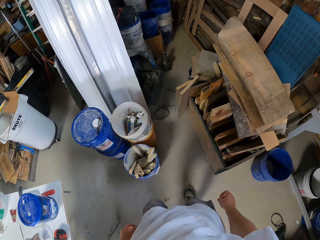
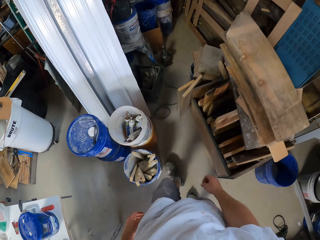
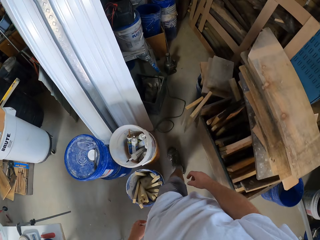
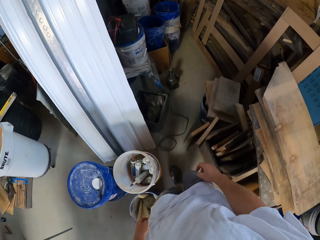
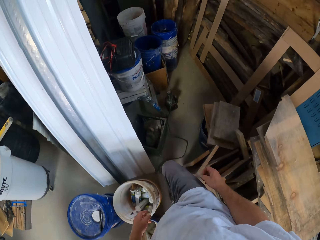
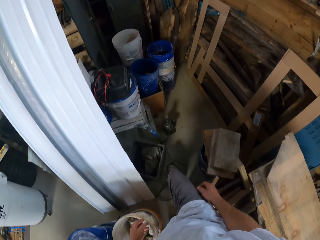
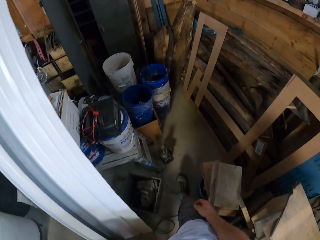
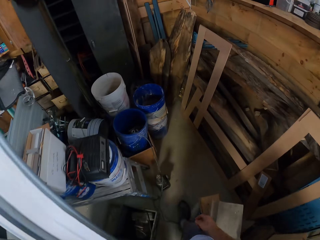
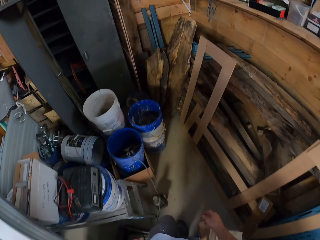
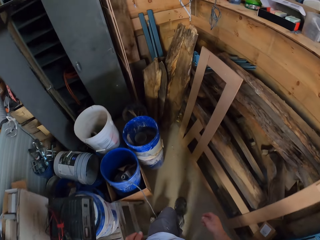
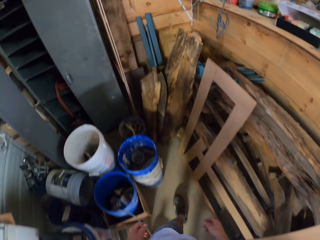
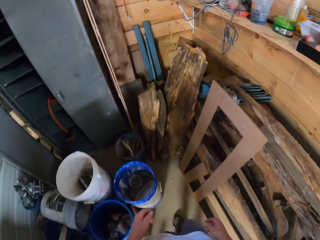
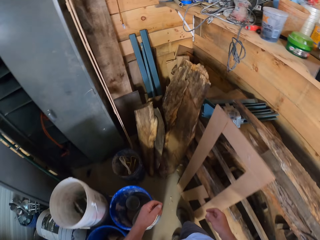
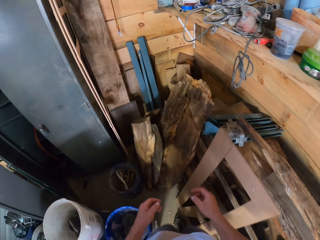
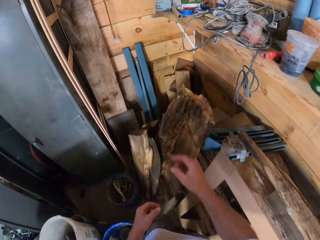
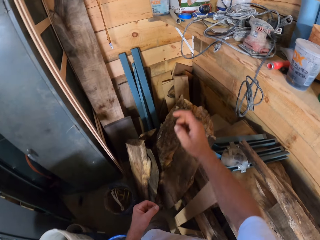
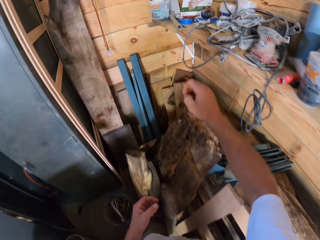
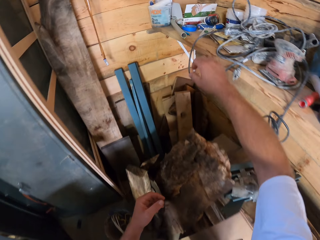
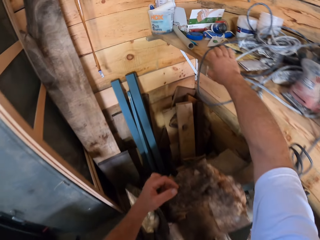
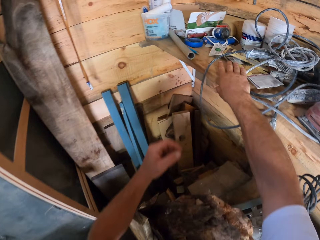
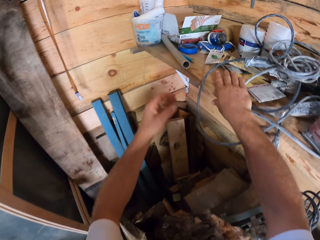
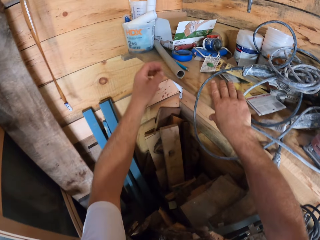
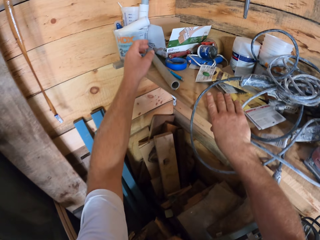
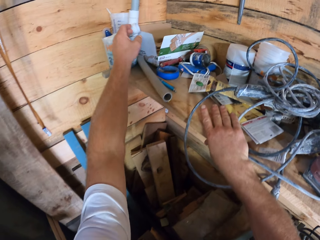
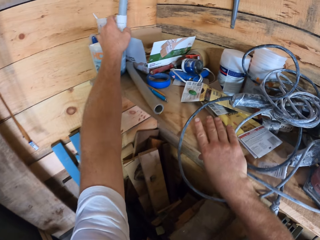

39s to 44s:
The camera wearer walks around the workshop.

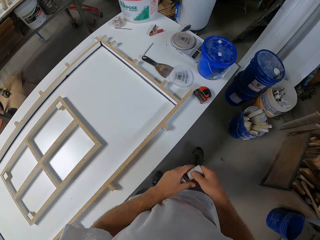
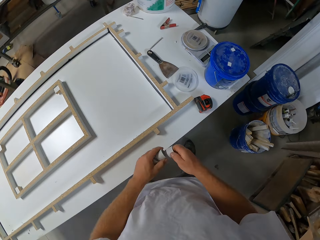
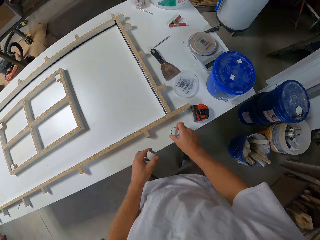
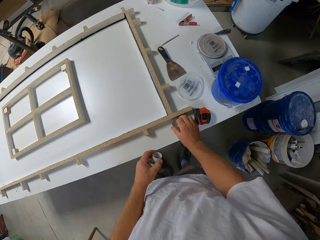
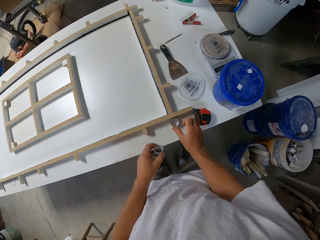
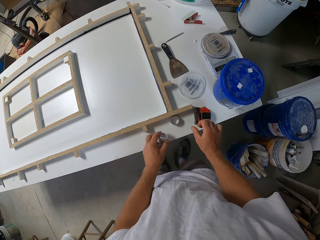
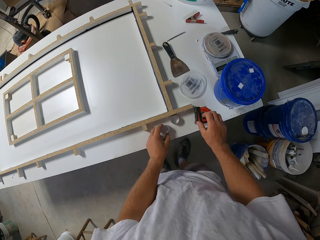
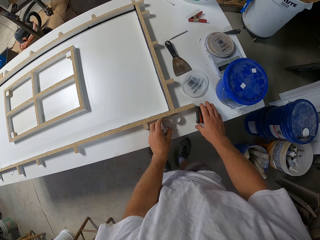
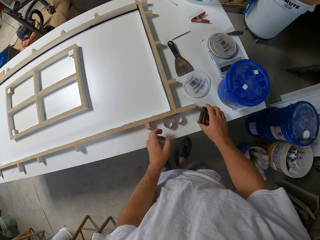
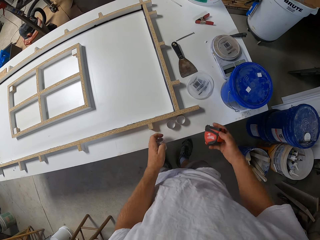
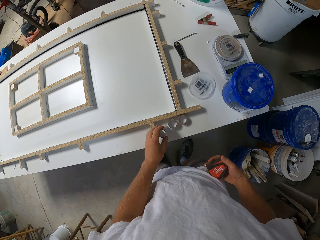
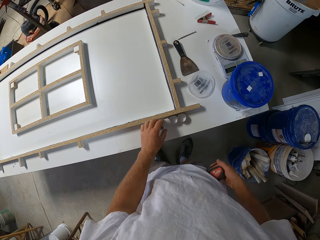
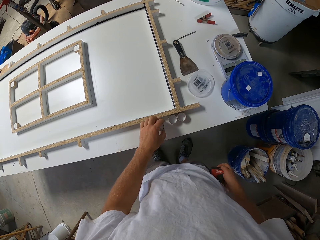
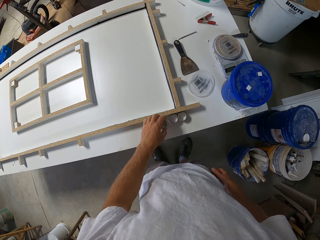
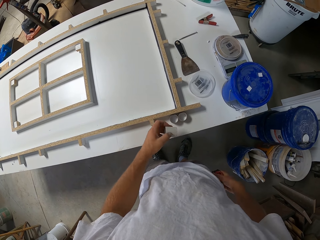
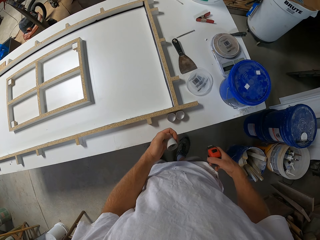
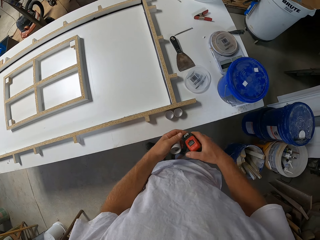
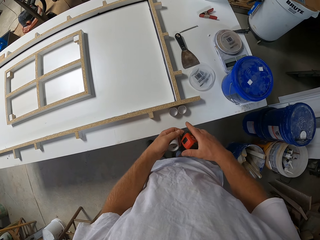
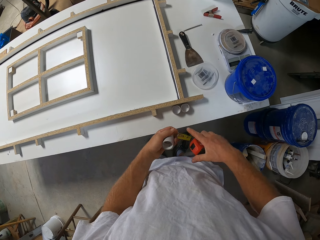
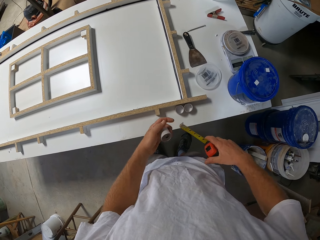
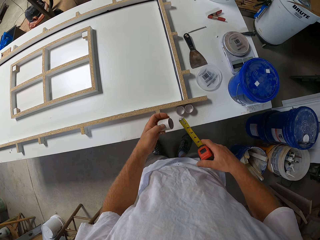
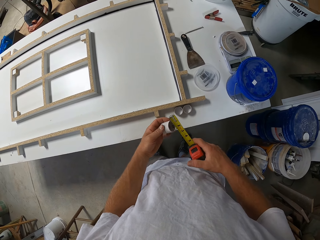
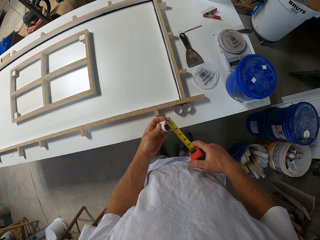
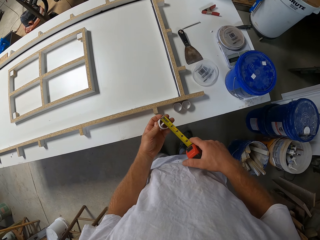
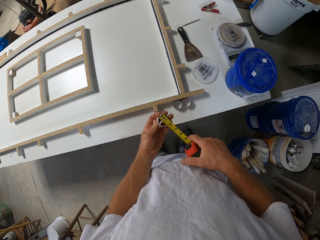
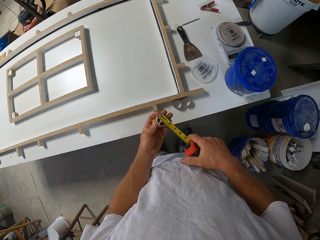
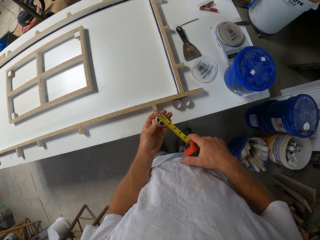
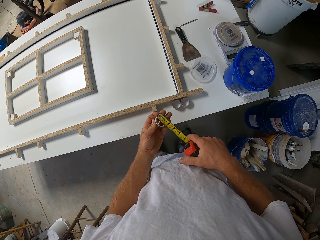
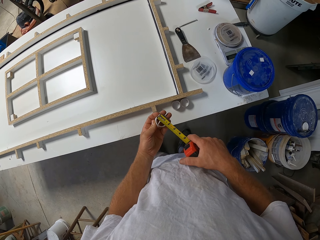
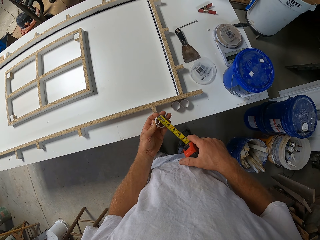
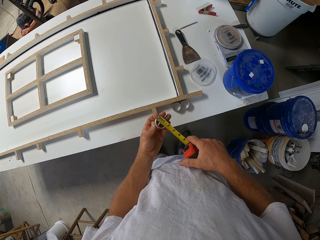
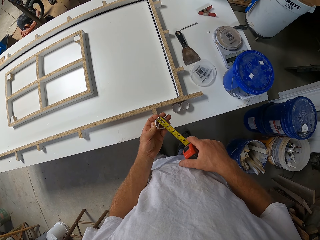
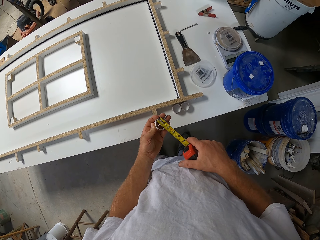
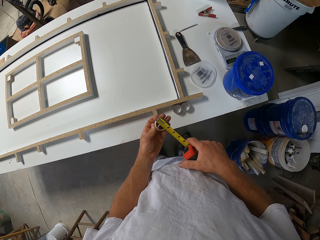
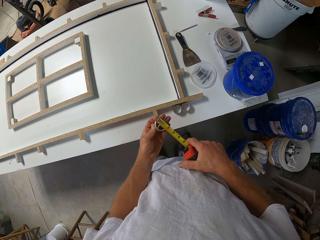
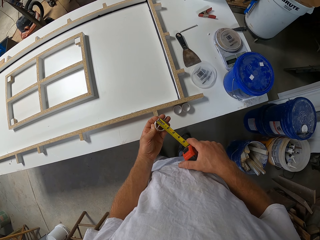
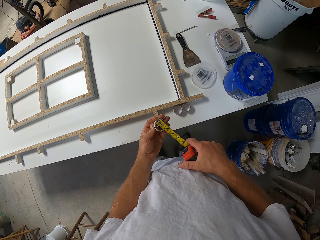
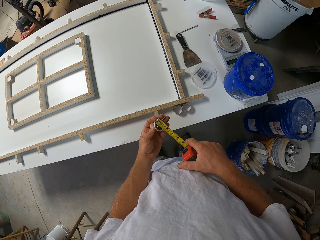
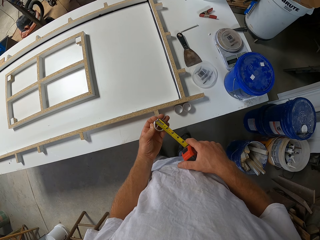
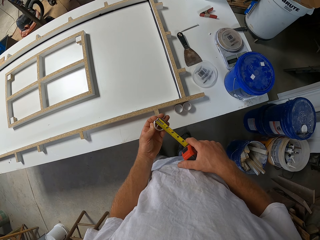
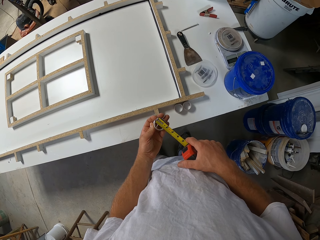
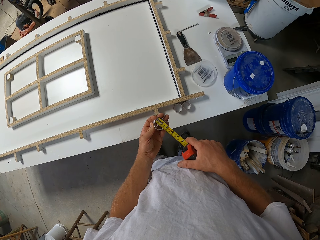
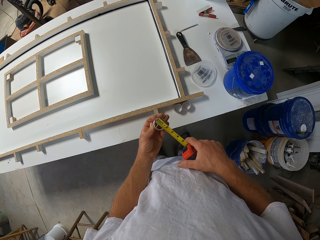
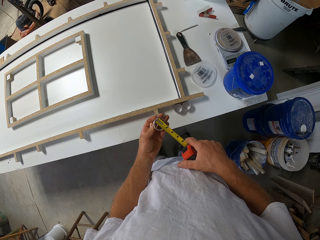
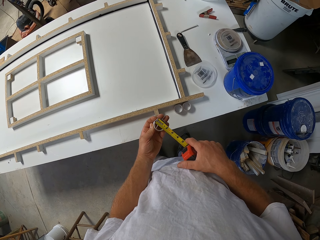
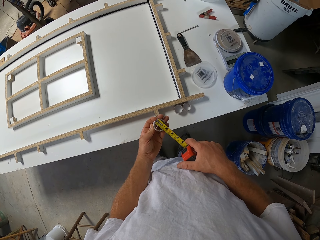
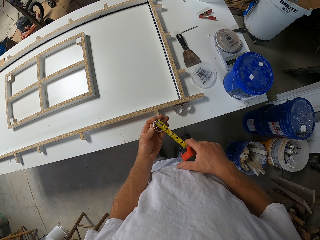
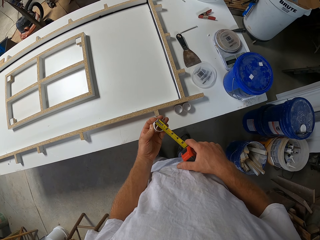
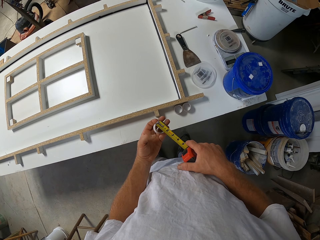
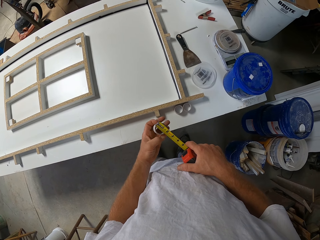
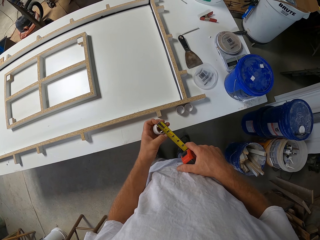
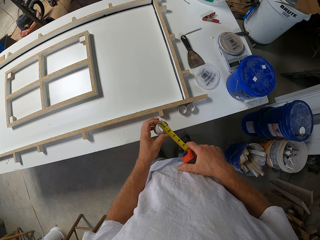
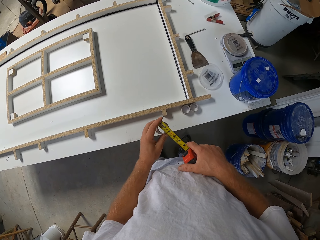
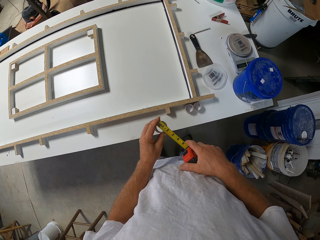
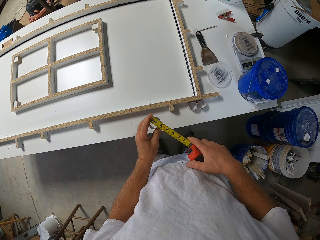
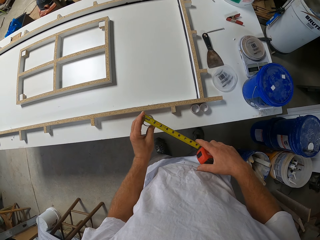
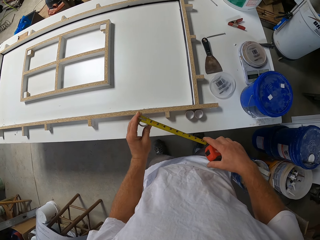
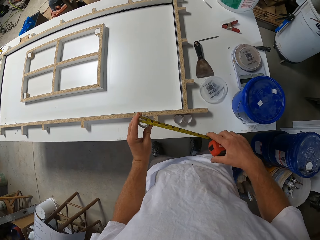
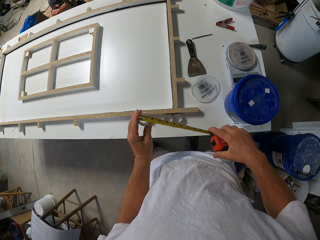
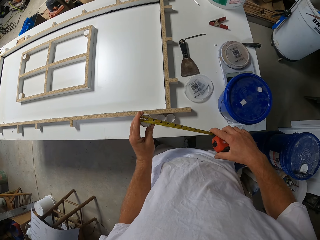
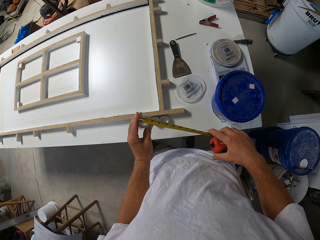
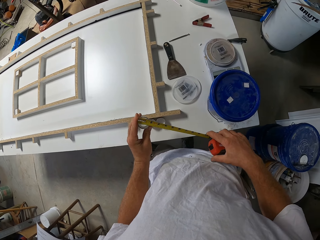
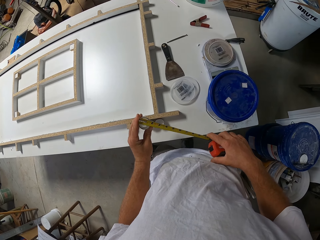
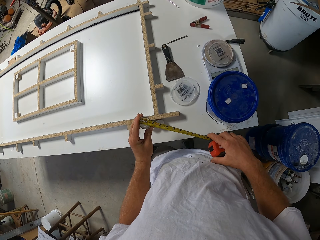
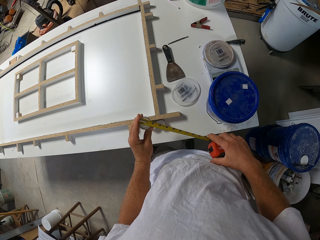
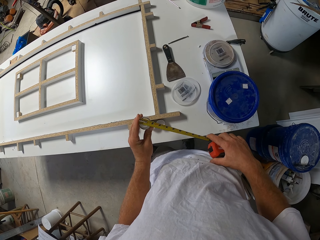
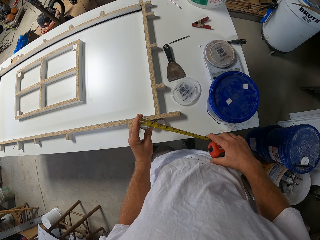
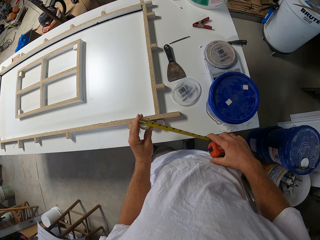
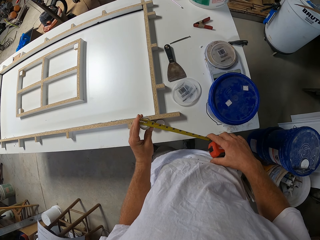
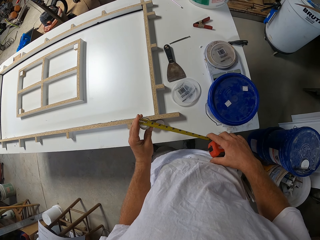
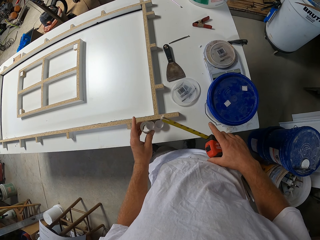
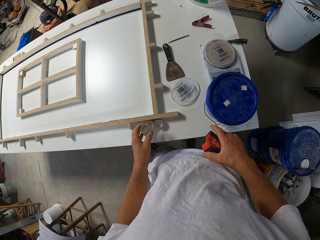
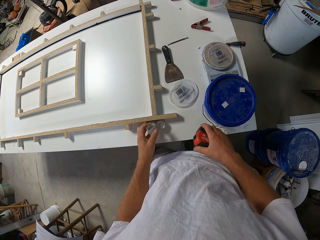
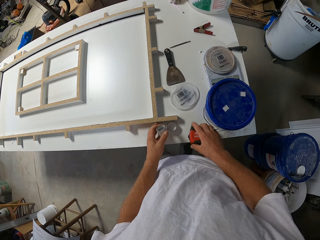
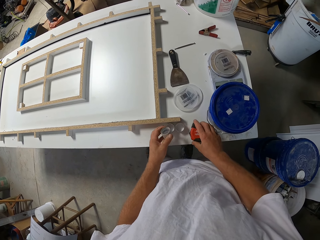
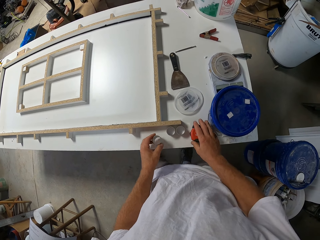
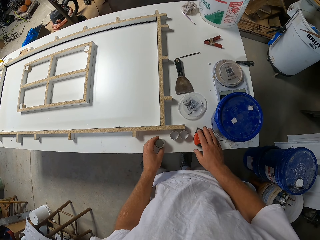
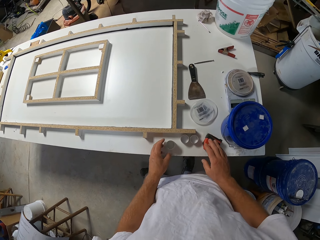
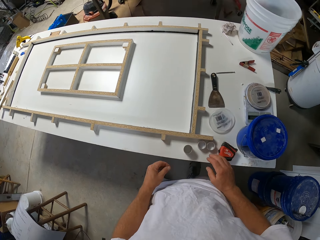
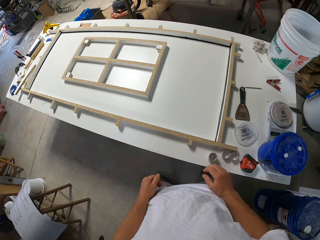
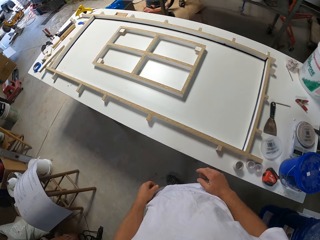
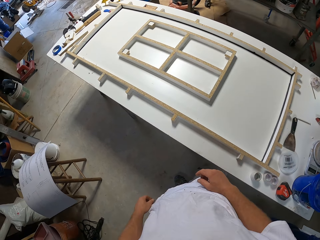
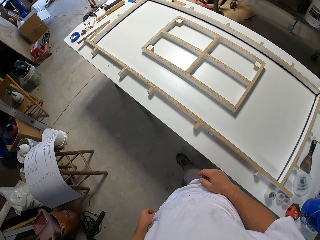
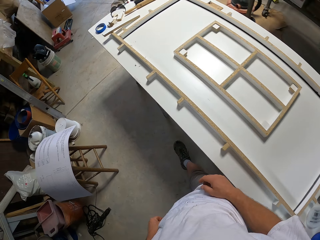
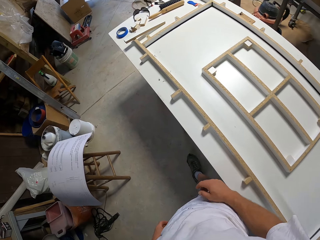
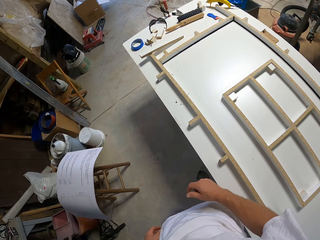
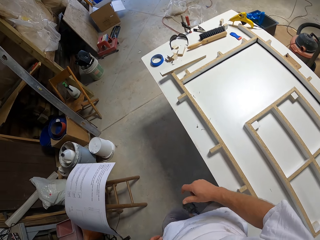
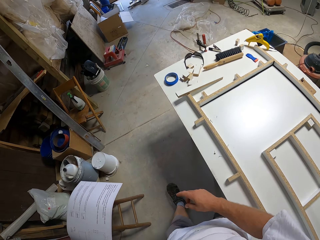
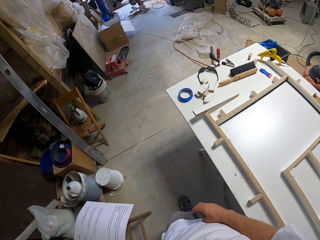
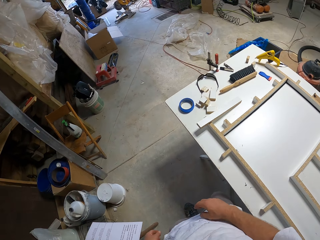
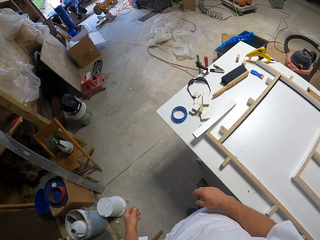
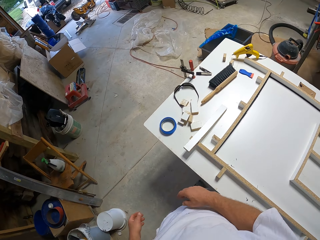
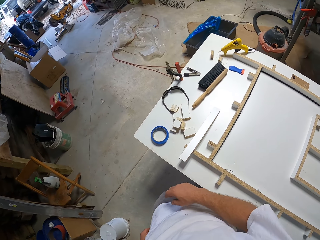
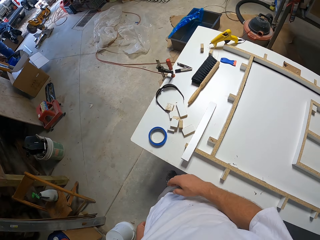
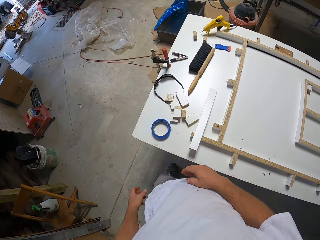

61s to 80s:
The camera wearer switches the tube to the other hand. They put the tube on the working table. They put the tube on the table again. They pick a measuring tape. They pick the tube from the table. They pull the tape. They measure the tube with the tape. They pull the tape off the tube. They push the tube aside. They put the tape on the working table. They put the tube on the table. They walk around the workshop.
